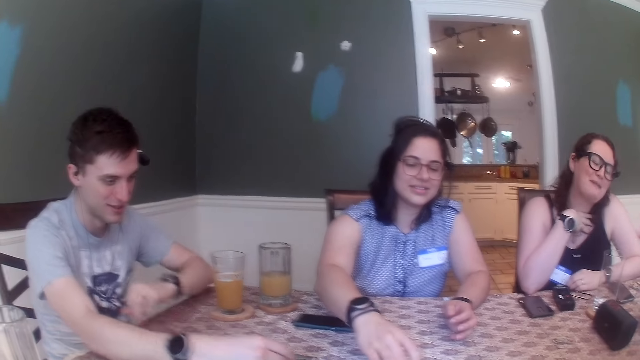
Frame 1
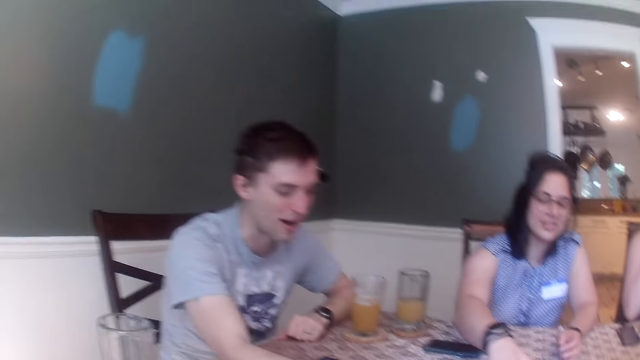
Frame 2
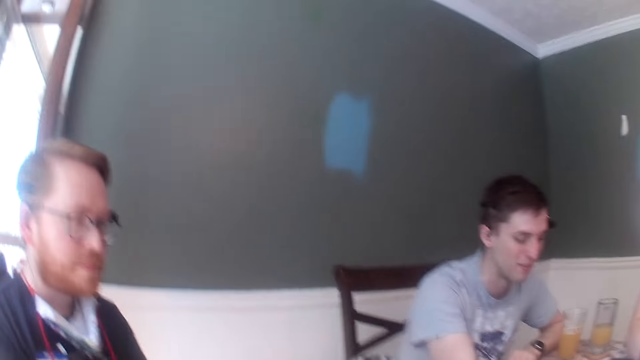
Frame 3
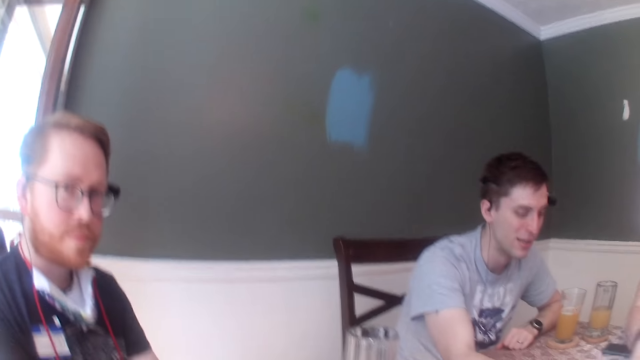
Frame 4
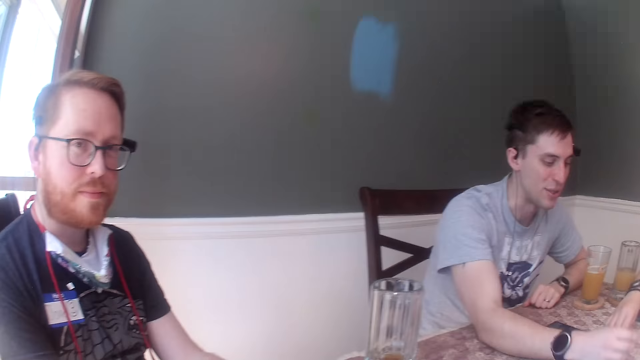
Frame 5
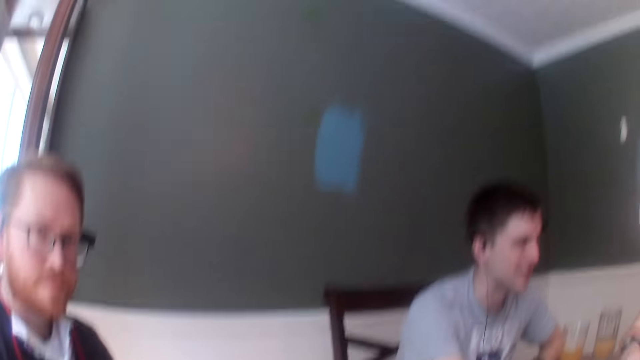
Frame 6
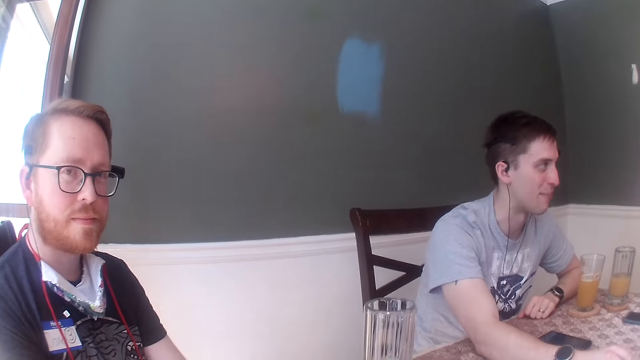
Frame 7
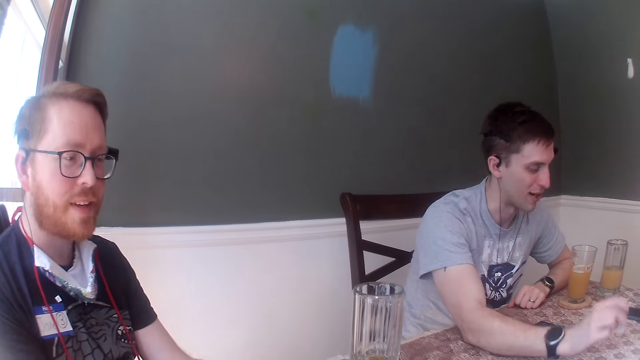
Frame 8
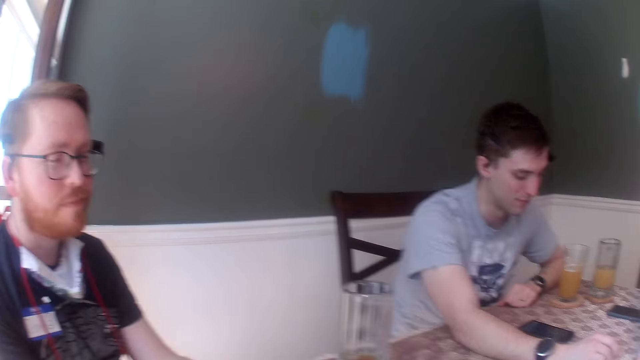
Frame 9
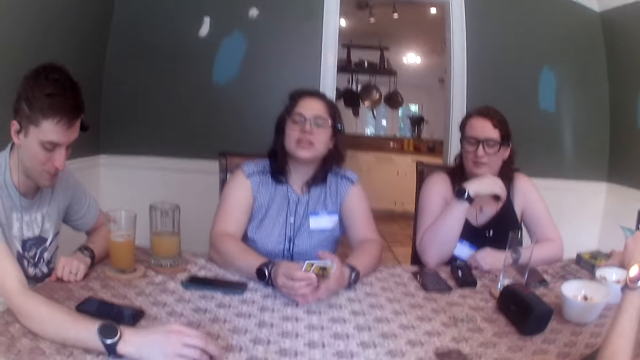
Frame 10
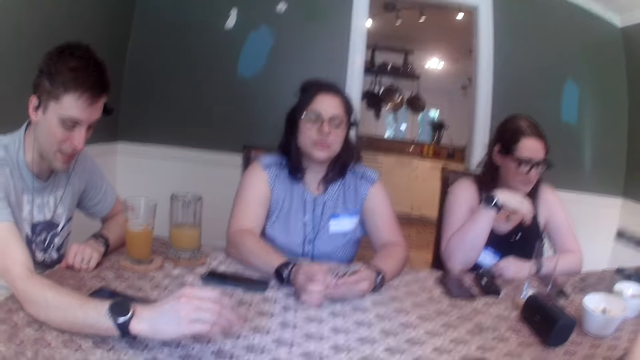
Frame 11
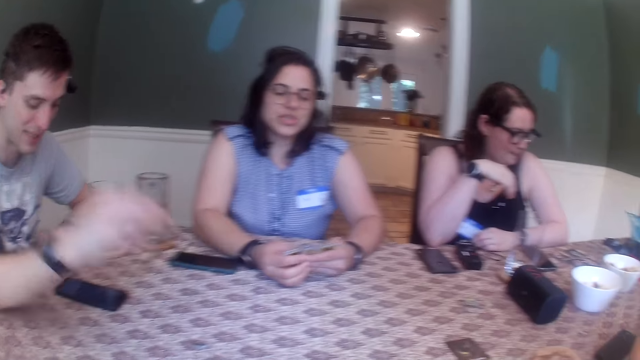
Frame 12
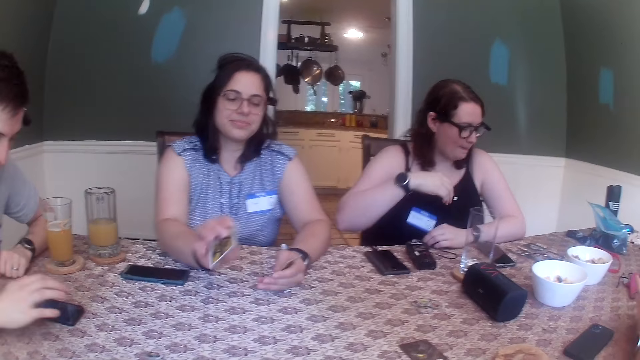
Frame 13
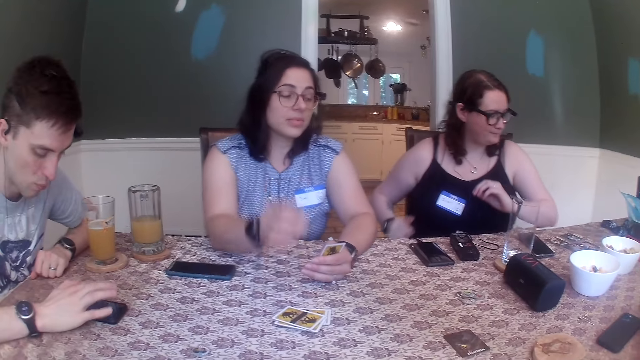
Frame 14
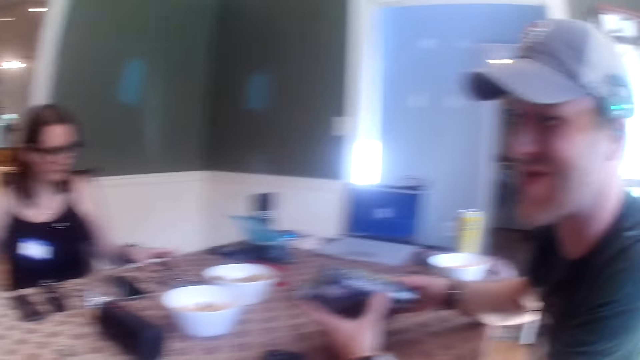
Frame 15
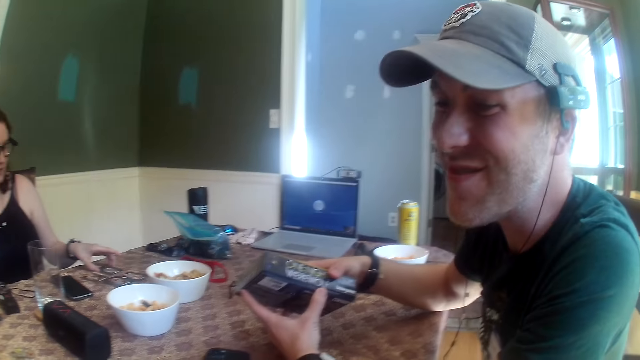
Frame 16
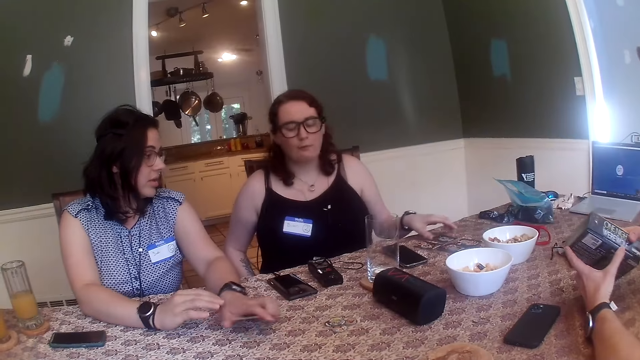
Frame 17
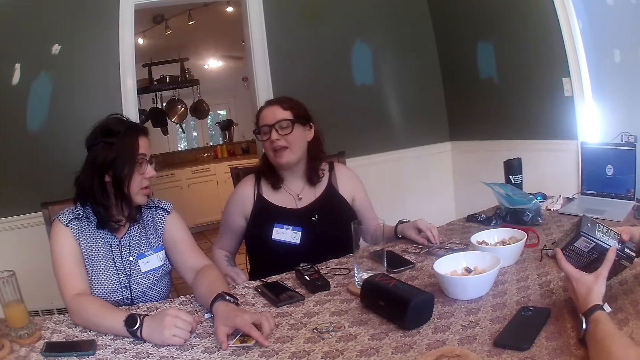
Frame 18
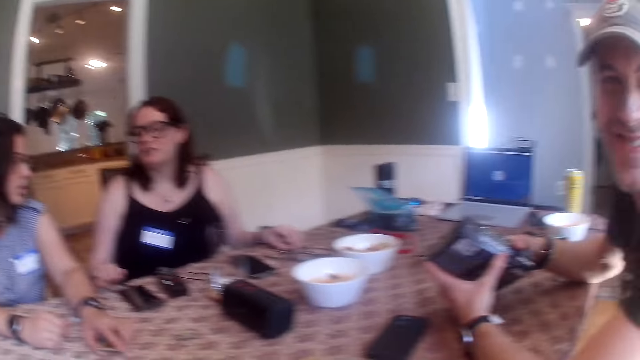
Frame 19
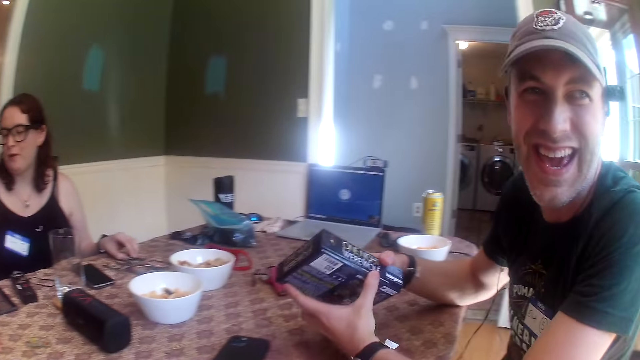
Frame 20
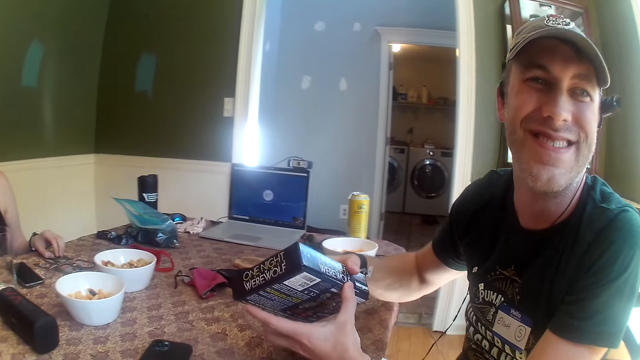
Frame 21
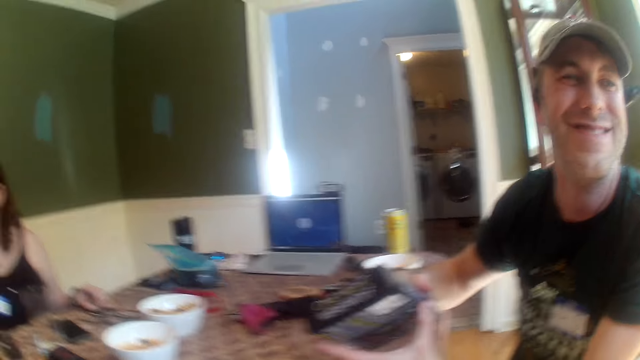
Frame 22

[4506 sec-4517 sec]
A woman moves the card with her left hand. The woman holds the cards with both hands. A man taps the table with his right hand. The woman shuffles the cards with both hands and drops the cards with her right hand on the table. Another man holds a card box with both hands.

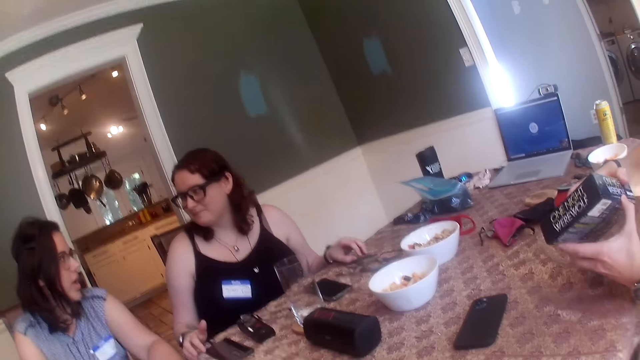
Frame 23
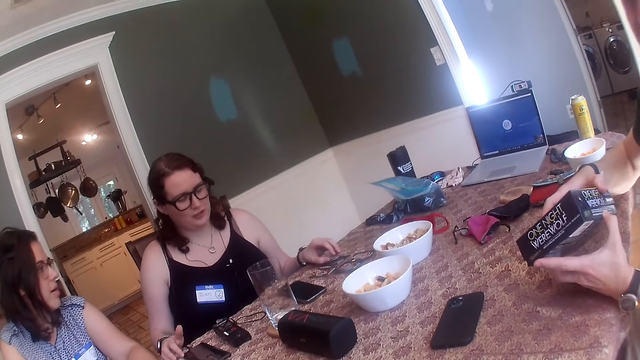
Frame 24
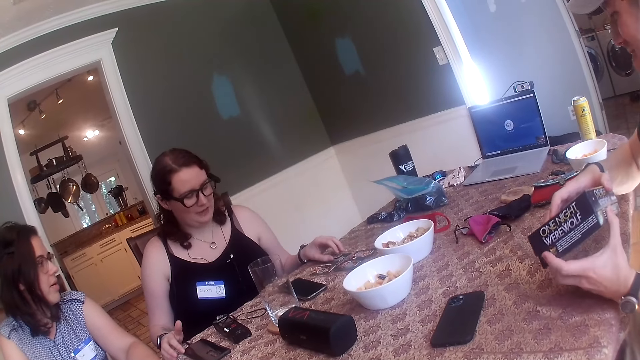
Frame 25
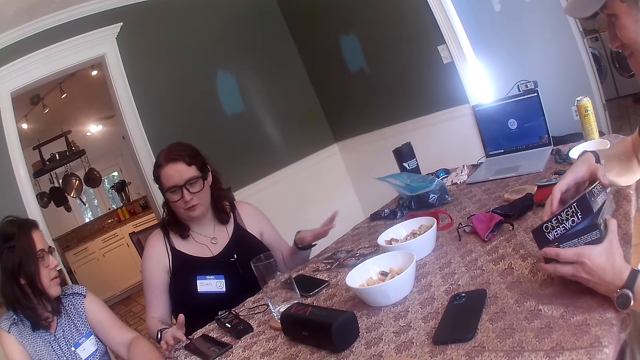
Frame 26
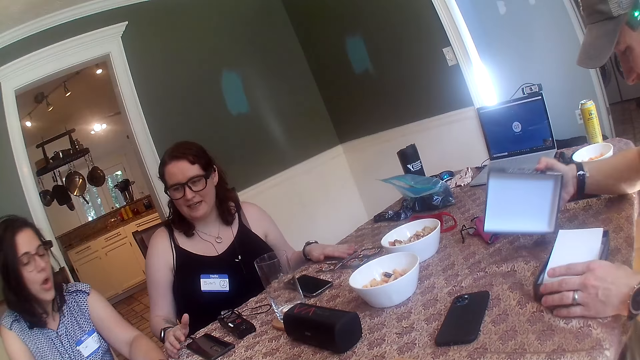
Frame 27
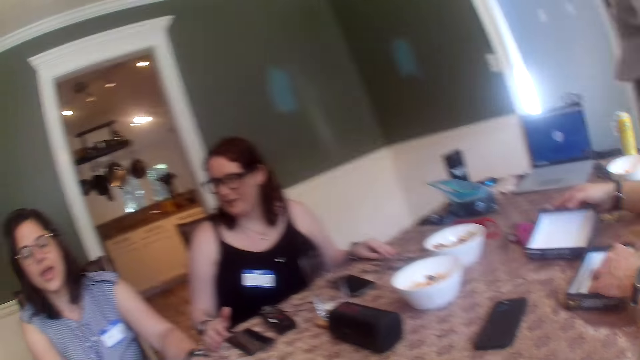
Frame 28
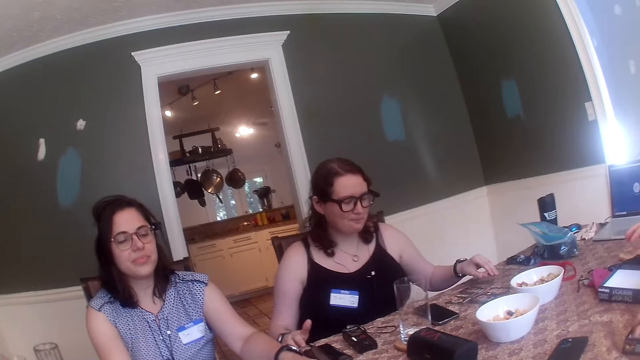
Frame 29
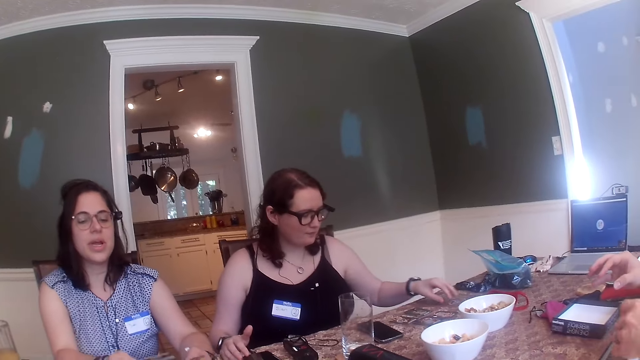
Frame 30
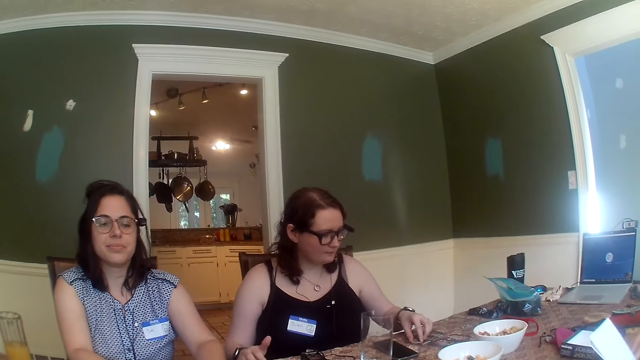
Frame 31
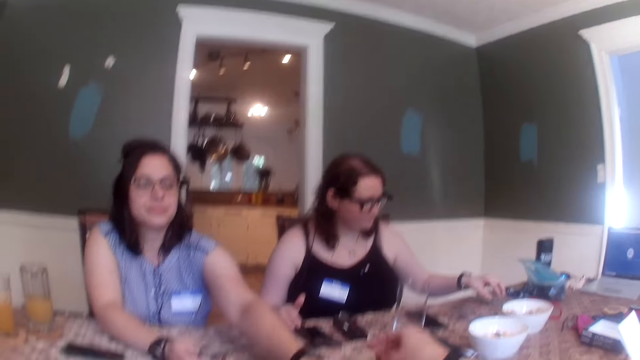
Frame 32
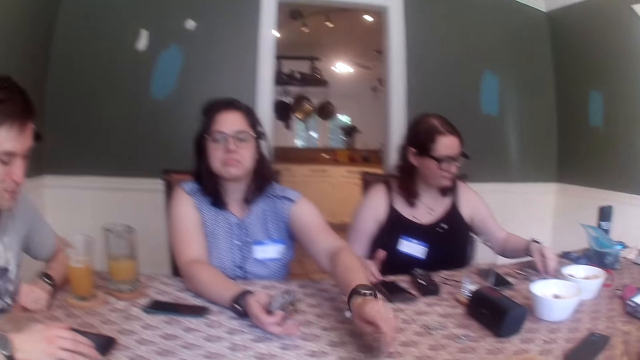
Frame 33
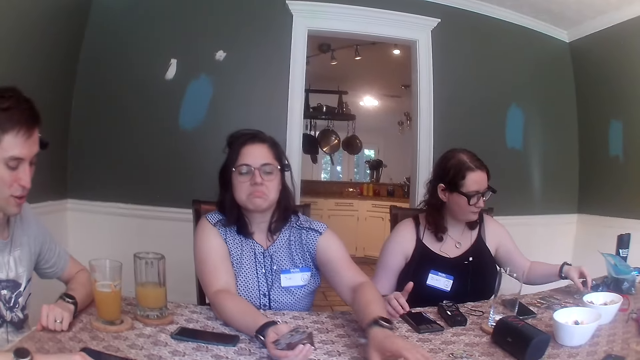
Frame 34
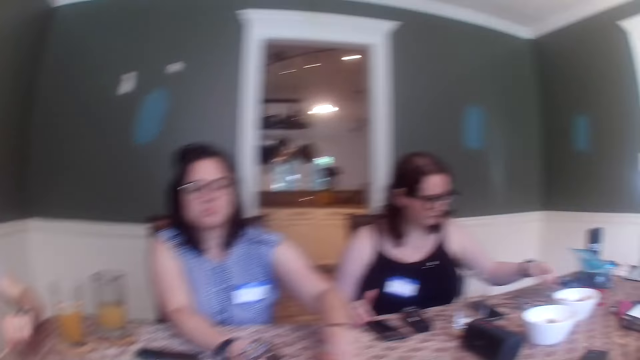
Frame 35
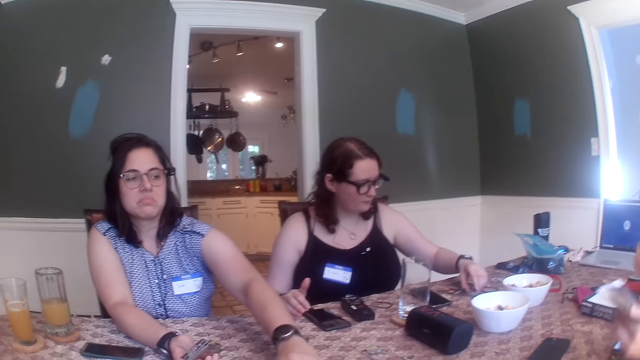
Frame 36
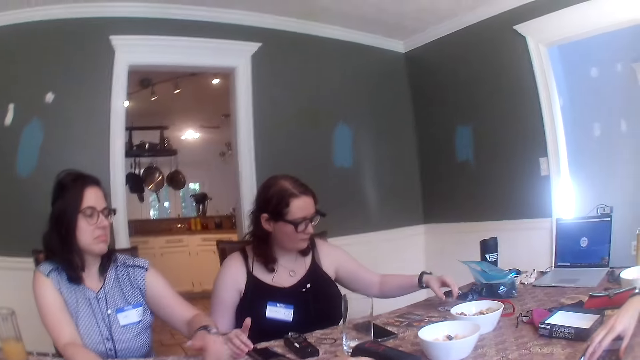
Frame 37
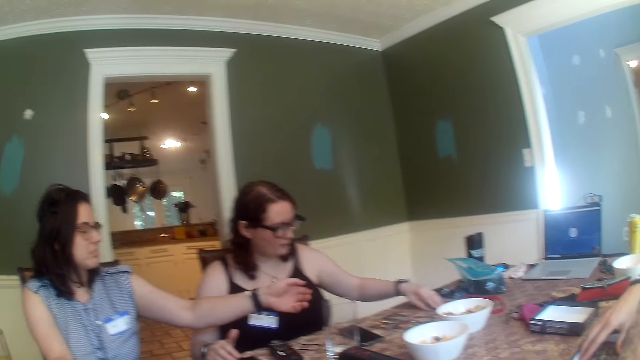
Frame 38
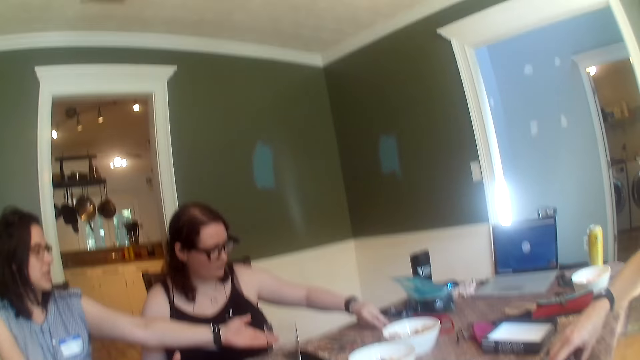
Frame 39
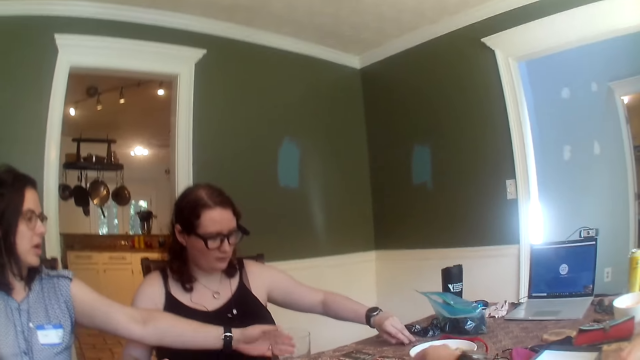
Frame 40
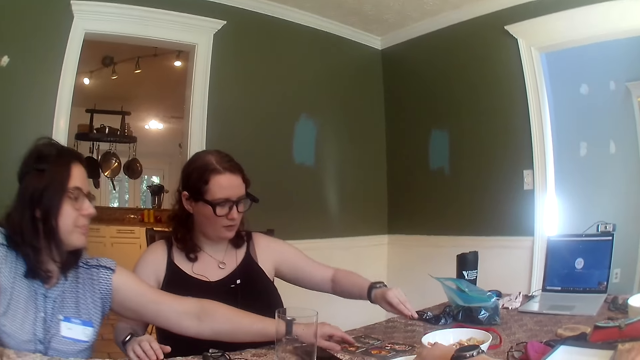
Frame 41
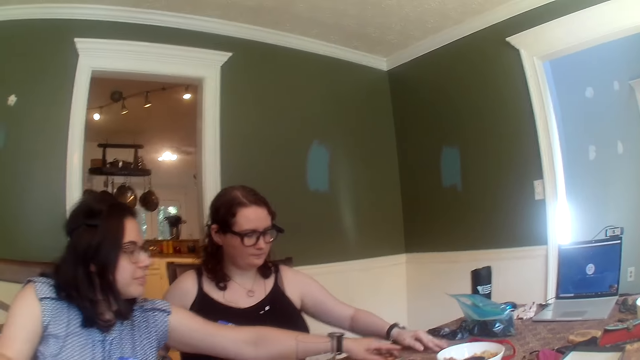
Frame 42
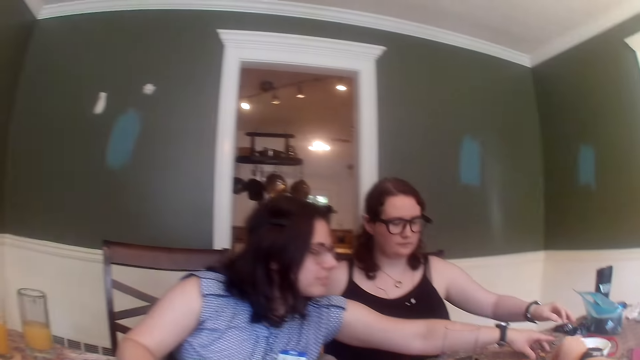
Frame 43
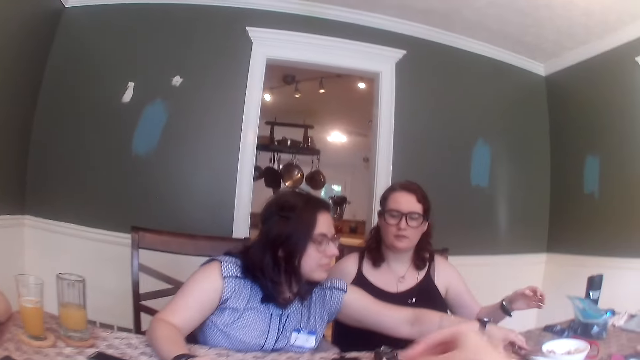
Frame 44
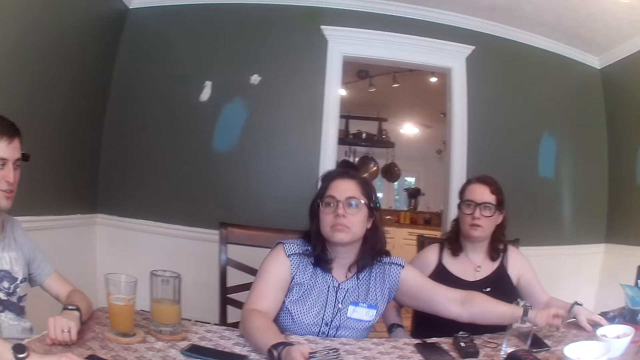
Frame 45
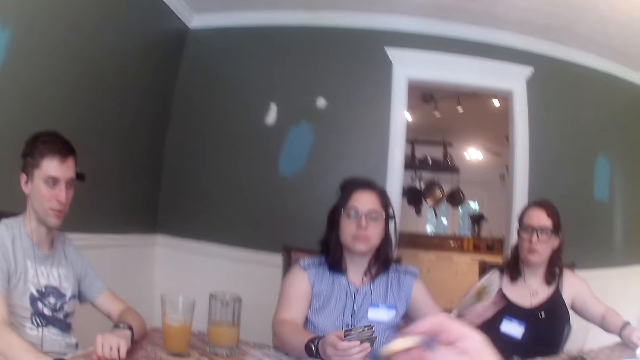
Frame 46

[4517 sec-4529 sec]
A man opens the card box with both hands and drops the card box with both hands on the table. A woman drops her left hand on the table. The man takes a card from the card box with both hands. The woman moves a card token with her left hand. Another woman picks the card from the table with her left hand and moves the card from her left hand to her right hand. The first woman arranges the card on the table with her left hand. The second woman picks the card from the table with her left hand. The camera wearer picks flakes from a bowl with her right hand.
